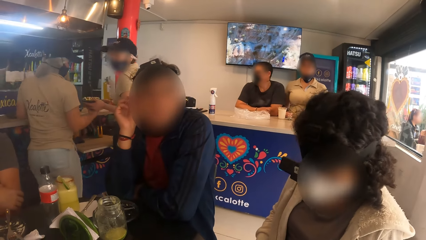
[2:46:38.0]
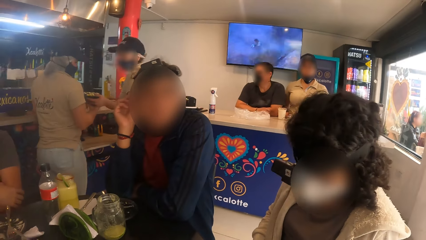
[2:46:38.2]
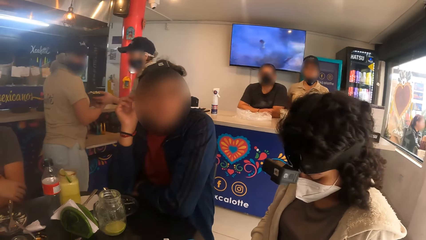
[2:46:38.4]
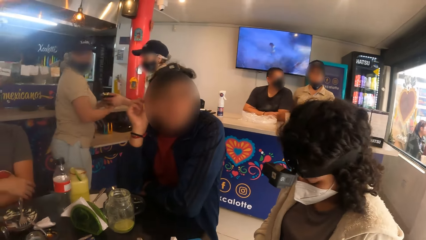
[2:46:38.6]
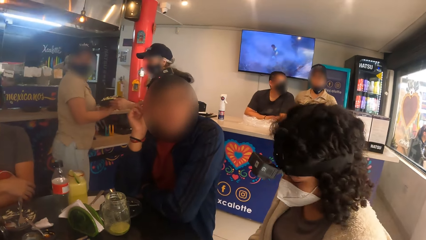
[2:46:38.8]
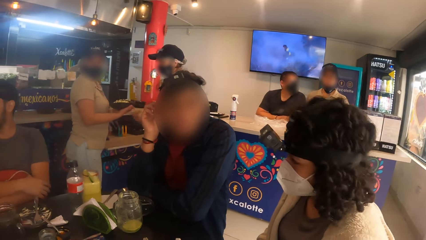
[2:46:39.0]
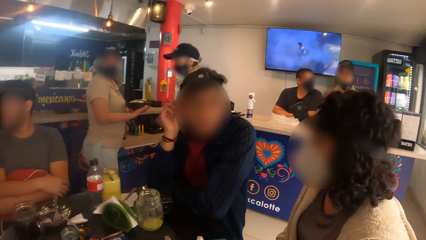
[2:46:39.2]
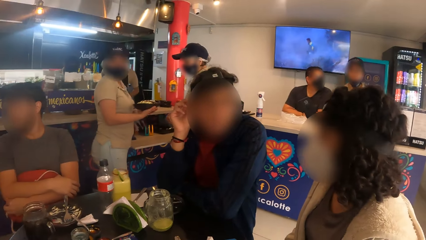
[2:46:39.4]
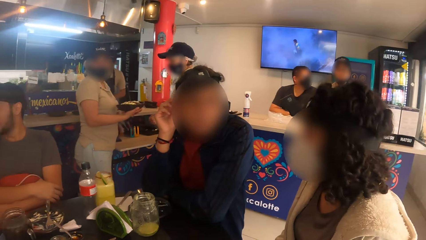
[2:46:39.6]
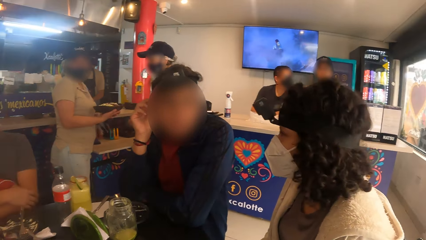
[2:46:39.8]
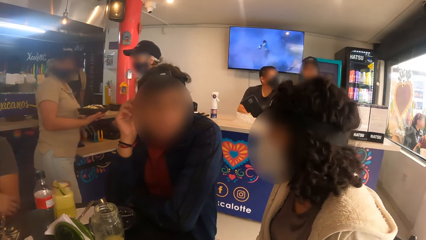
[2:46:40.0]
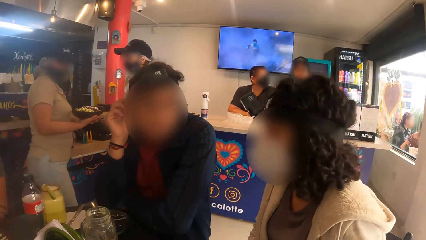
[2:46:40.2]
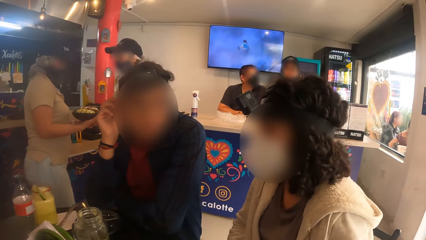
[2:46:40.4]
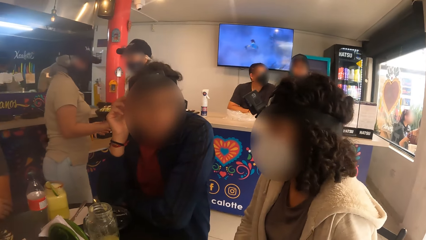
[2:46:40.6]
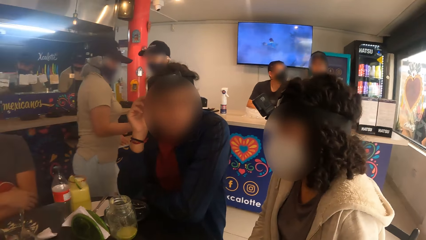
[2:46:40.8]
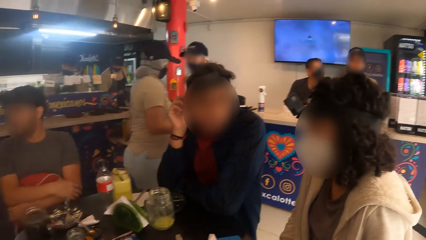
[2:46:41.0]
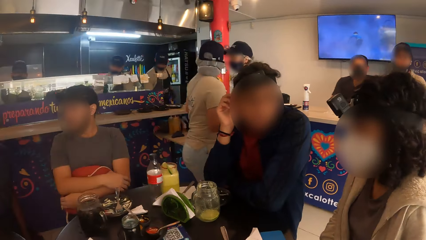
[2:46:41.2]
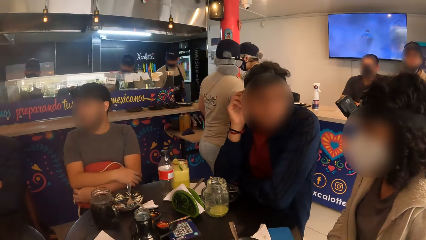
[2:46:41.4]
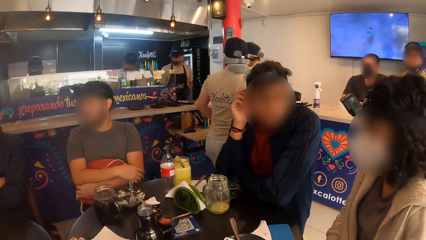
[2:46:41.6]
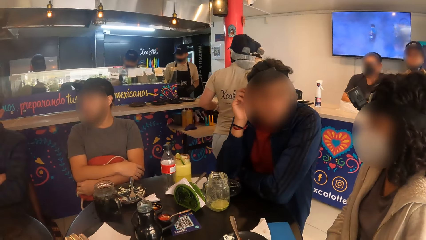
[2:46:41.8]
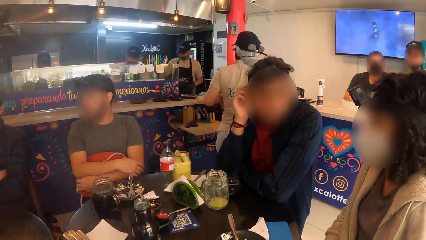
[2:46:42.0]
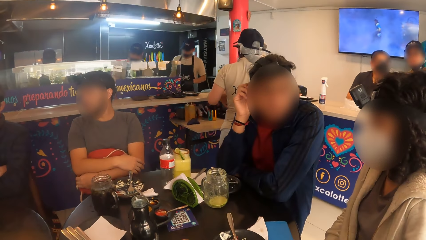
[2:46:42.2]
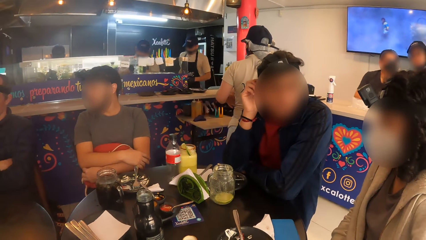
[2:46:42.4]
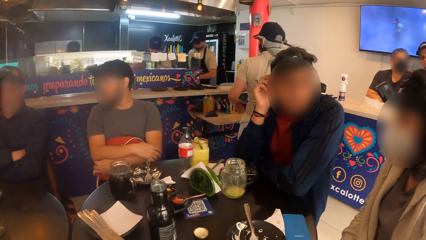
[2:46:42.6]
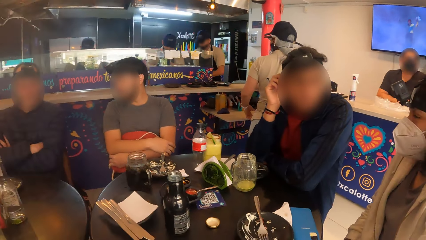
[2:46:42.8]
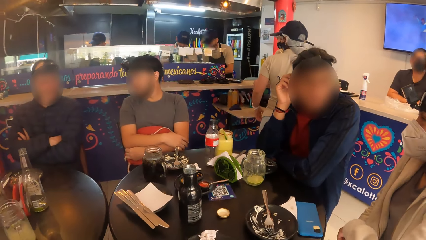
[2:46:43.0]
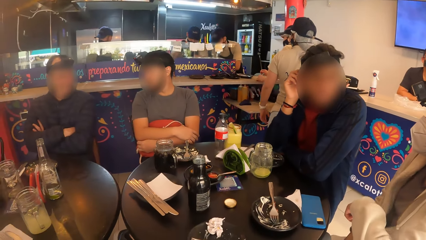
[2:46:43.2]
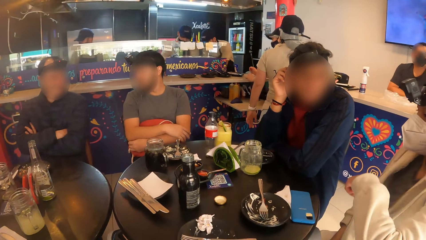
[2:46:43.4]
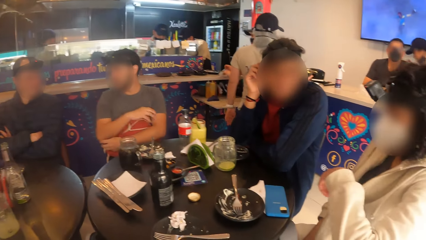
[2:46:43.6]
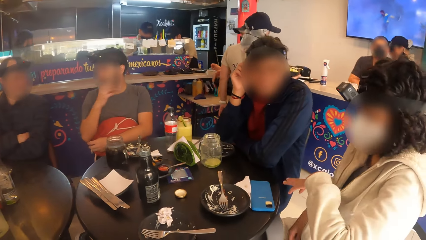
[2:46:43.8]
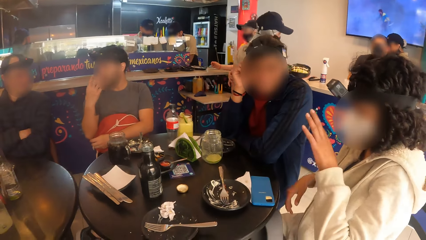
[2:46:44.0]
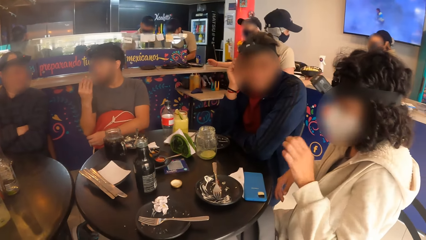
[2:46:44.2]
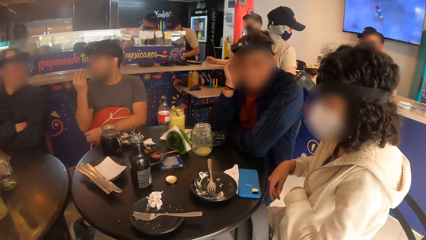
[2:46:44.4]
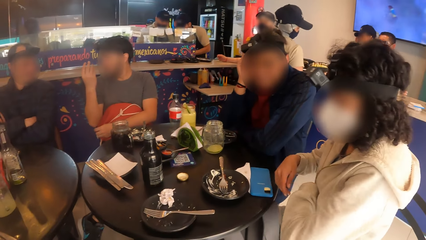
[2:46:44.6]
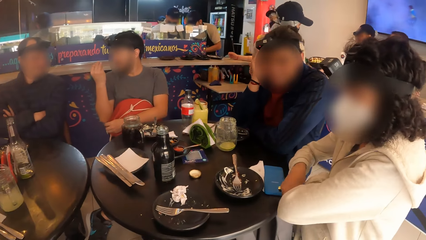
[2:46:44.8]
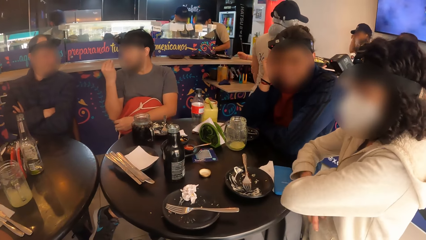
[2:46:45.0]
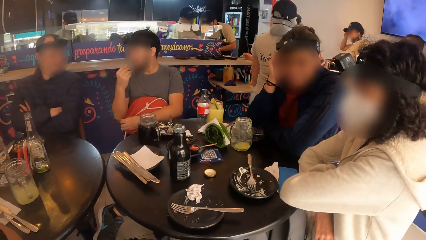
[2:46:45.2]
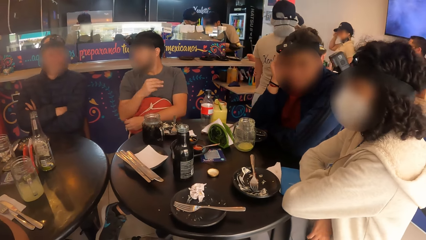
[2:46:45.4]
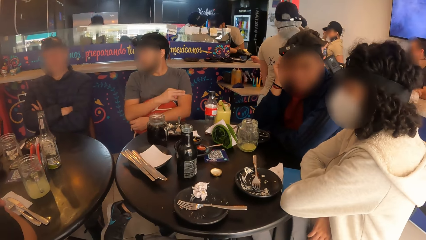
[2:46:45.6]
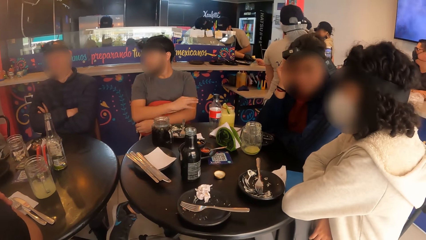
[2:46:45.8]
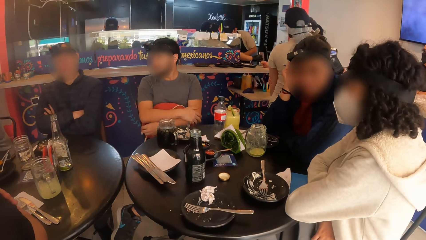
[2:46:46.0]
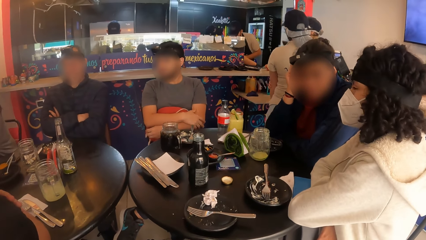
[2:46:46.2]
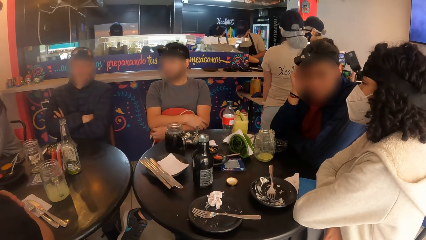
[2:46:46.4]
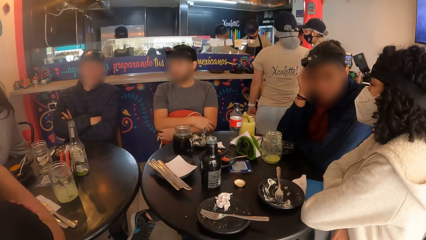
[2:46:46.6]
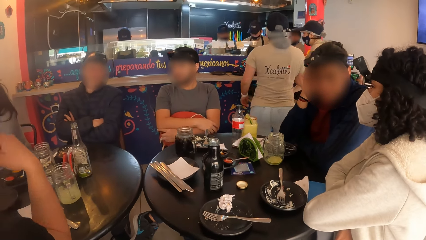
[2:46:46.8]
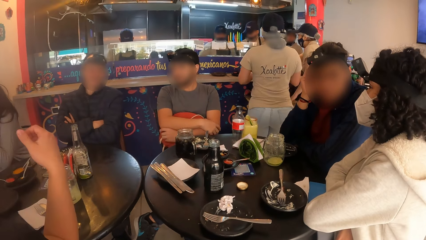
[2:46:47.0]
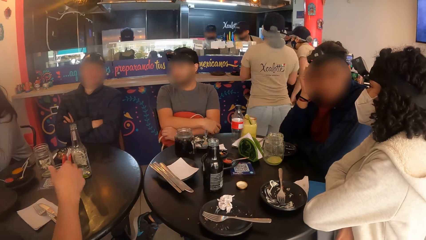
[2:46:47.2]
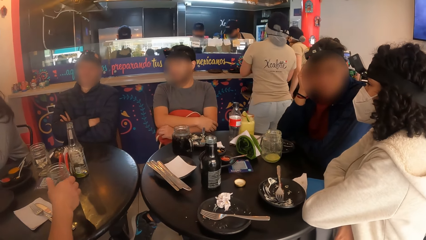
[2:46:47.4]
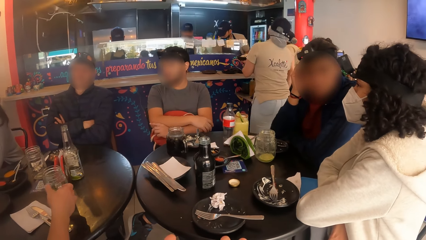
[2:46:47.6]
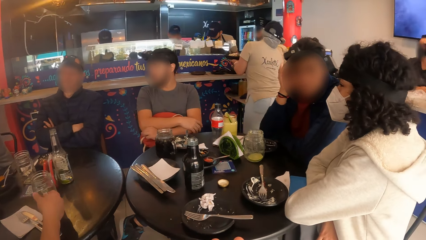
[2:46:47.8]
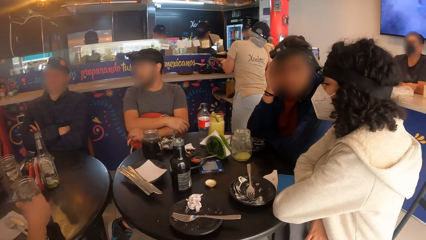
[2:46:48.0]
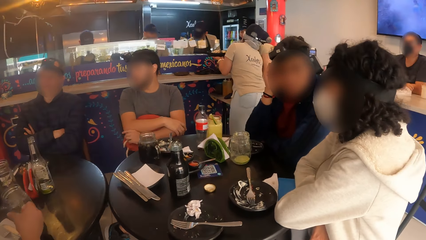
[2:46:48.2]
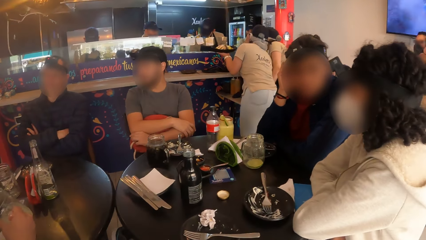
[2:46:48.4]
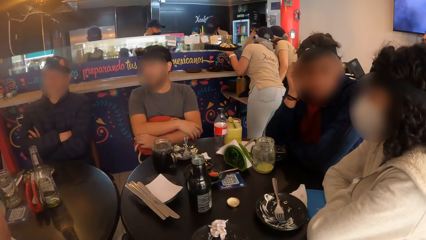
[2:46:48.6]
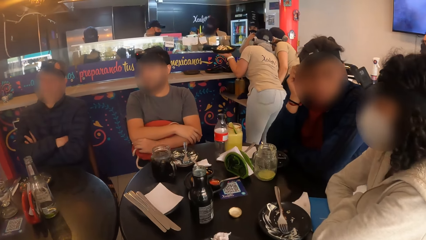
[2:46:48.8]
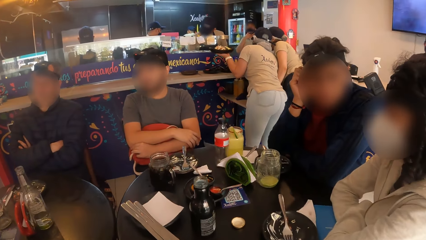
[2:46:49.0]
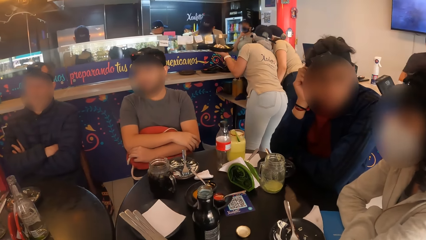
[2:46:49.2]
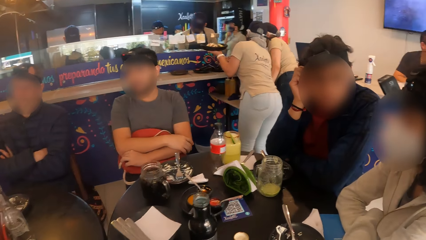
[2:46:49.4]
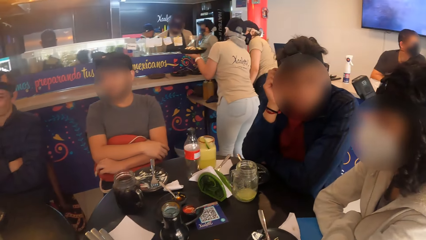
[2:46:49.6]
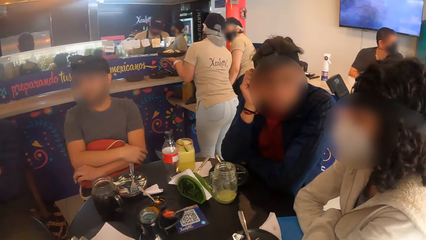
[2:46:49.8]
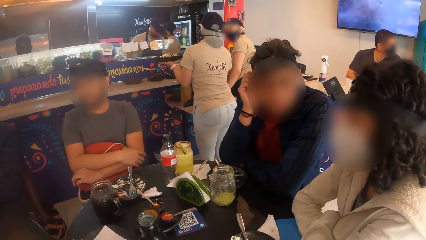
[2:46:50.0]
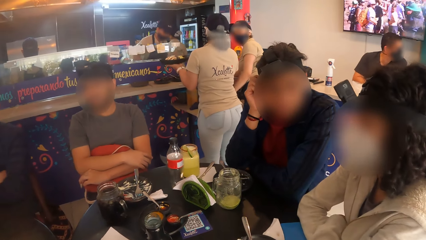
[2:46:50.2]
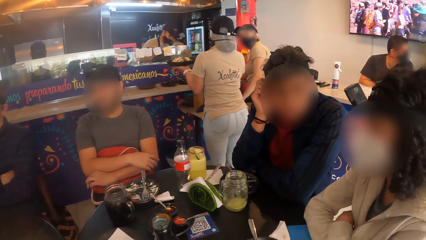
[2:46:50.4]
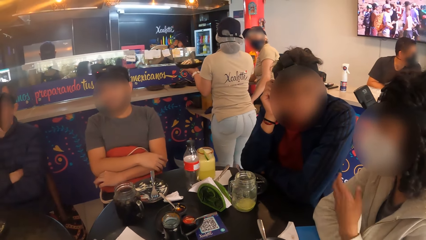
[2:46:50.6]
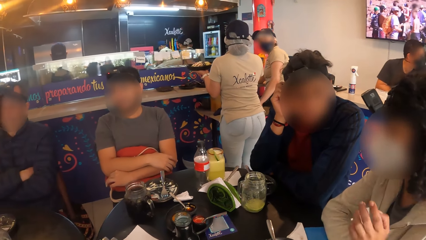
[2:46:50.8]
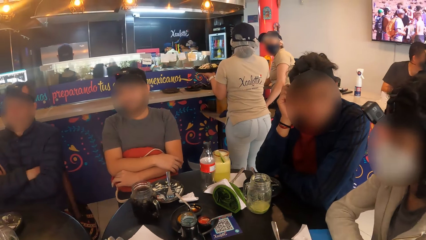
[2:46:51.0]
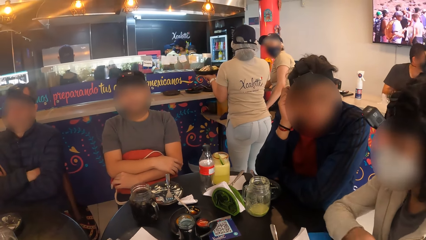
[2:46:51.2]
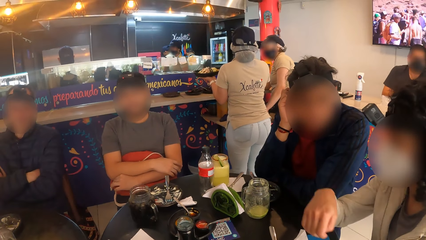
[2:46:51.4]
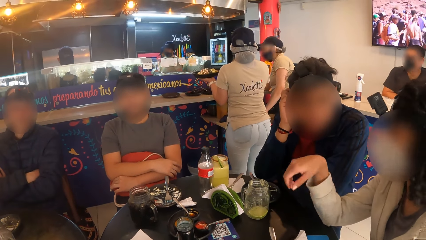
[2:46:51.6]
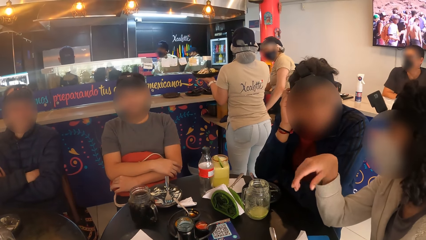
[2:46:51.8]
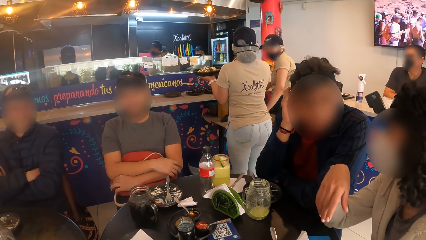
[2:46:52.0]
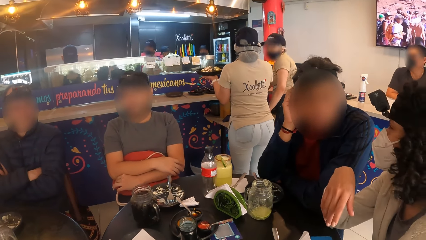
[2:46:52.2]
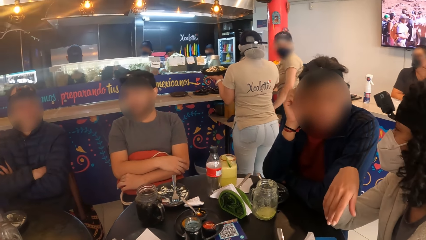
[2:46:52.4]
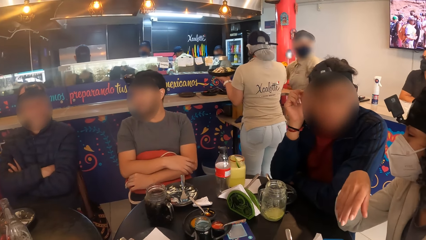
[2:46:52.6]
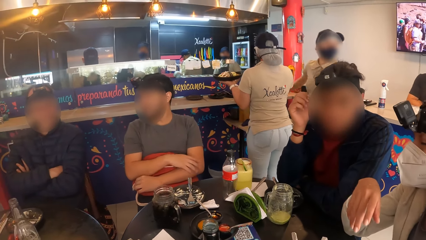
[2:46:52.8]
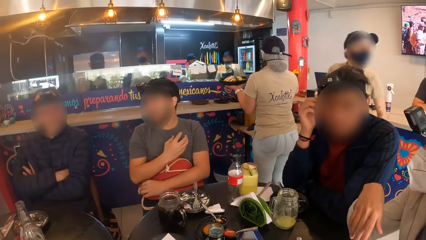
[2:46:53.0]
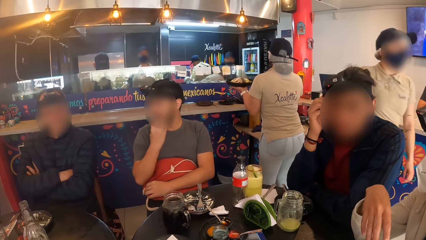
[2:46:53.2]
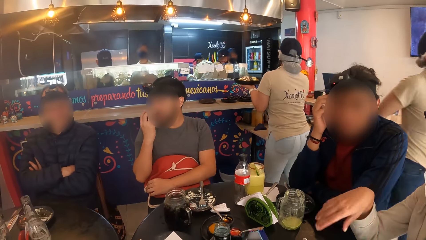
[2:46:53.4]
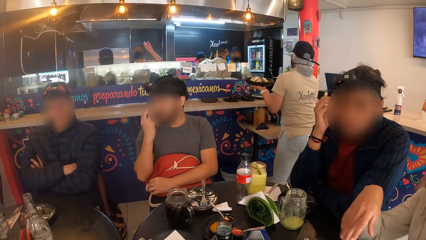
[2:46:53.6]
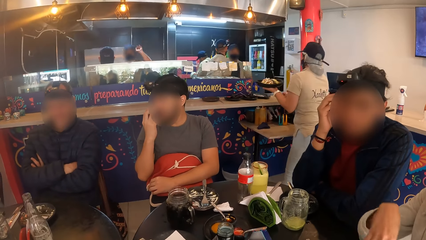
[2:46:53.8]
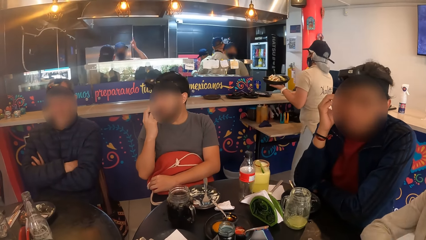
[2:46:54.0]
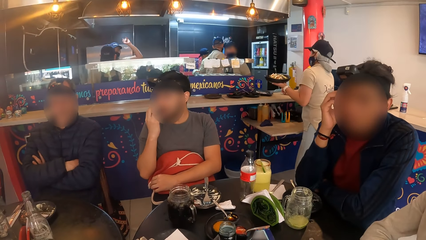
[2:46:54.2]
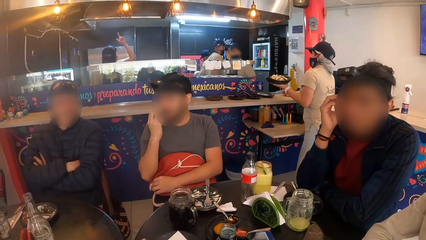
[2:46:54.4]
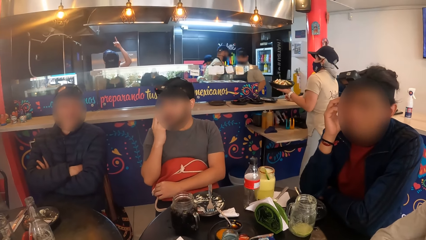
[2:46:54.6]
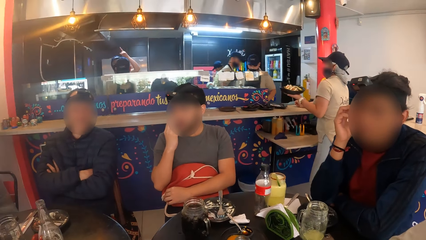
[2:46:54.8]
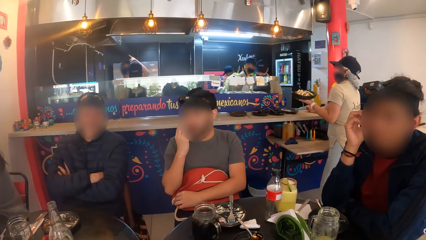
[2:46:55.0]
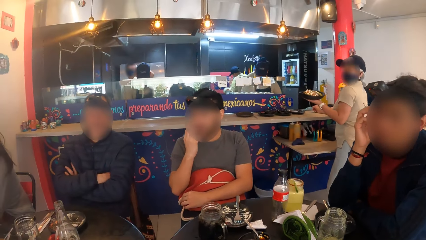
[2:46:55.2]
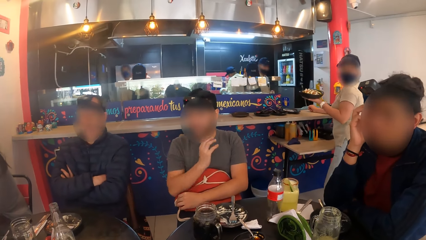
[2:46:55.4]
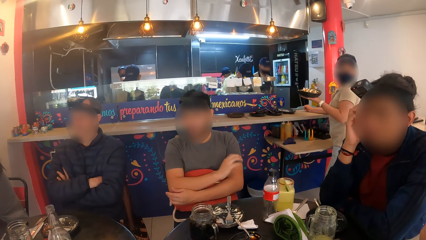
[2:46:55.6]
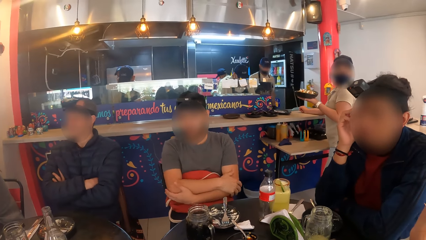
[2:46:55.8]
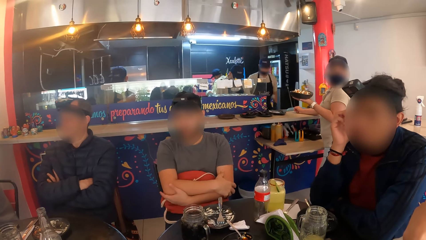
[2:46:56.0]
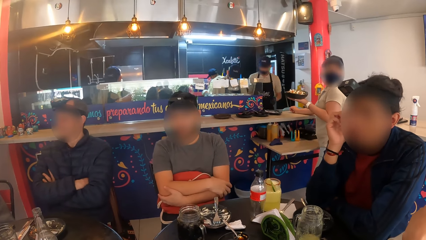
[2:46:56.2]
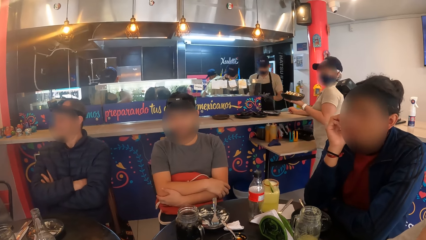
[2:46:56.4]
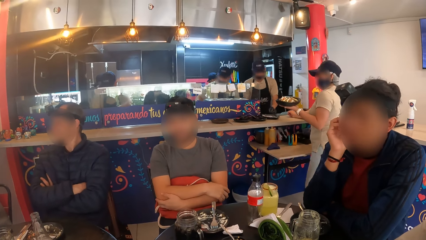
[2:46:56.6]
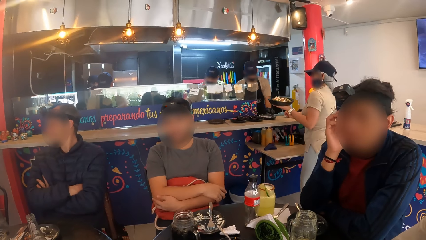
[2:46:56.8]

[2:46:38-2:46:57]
A person looks at the camera wearer. Another person talks to a third person. The man interacts with another man. A fourth person talks to a fifth person. A man carries a glass of wine from the table with his right hand. A lady moves the hand. The waitress walks from the counter to a dining area. The camera wearer looks around.
